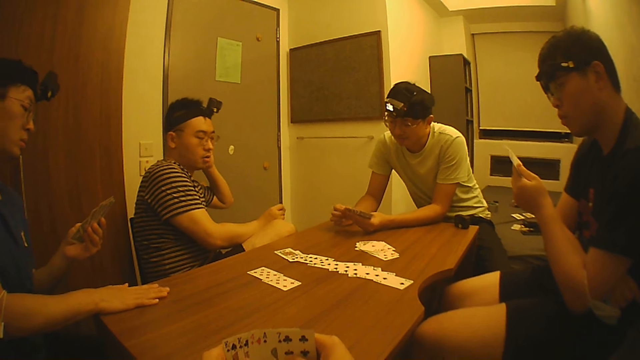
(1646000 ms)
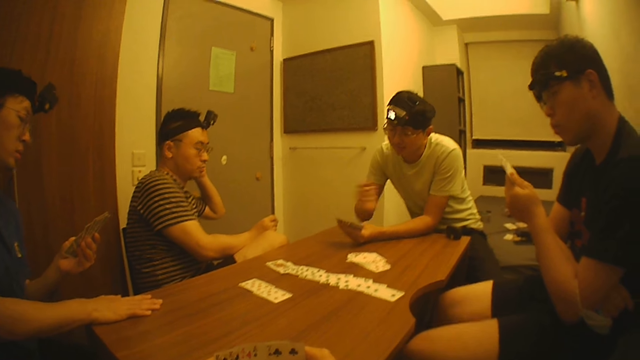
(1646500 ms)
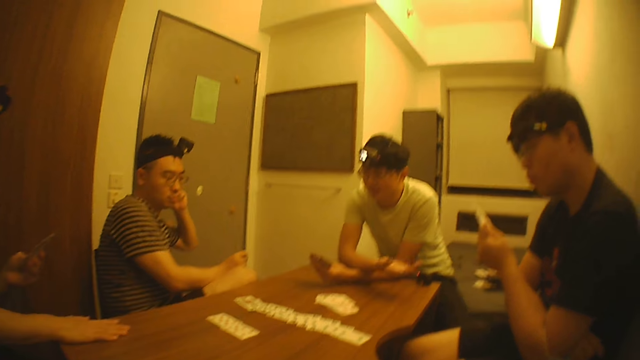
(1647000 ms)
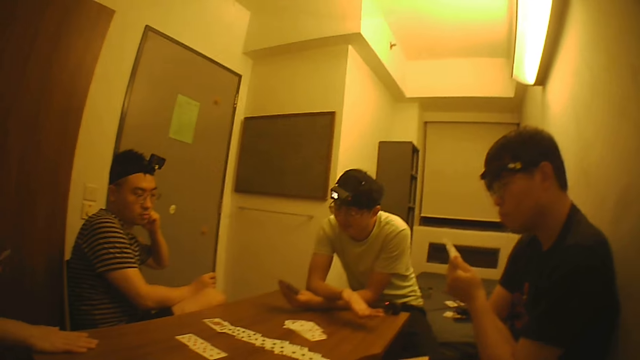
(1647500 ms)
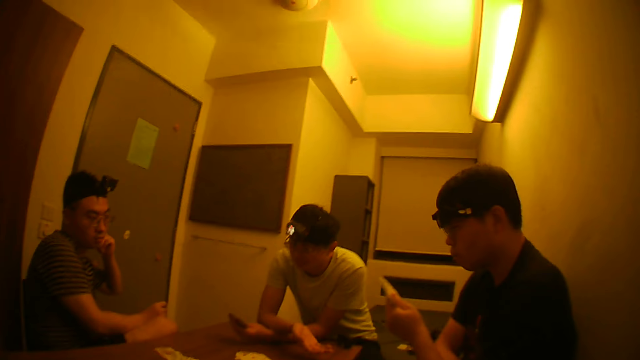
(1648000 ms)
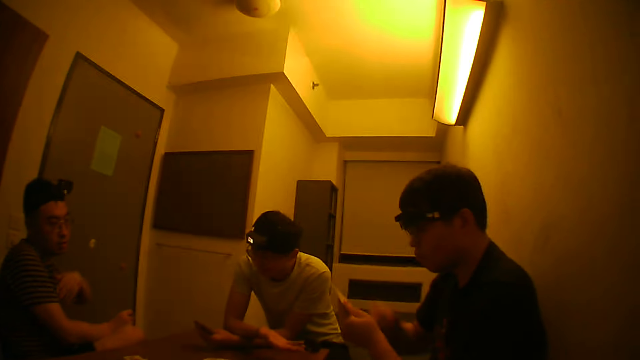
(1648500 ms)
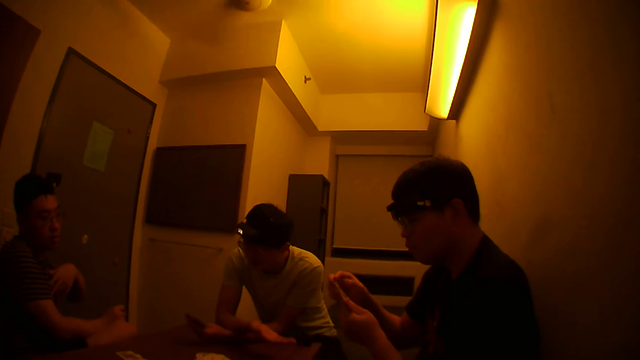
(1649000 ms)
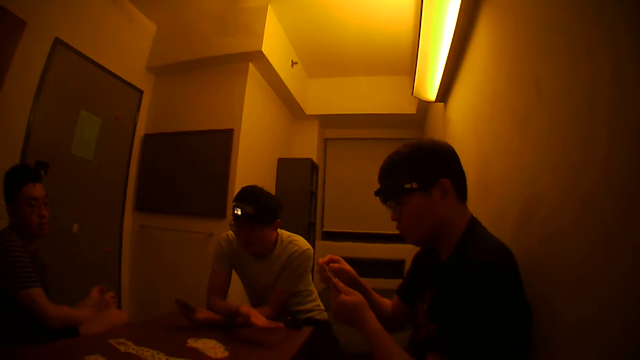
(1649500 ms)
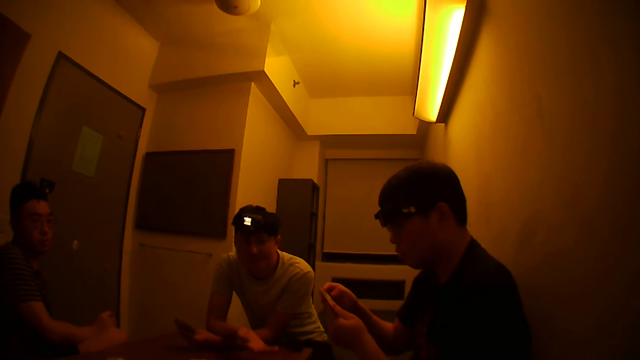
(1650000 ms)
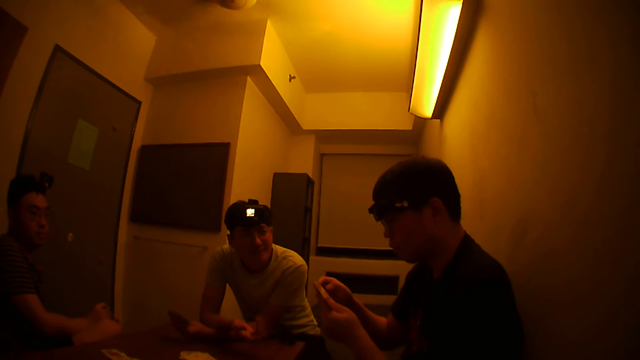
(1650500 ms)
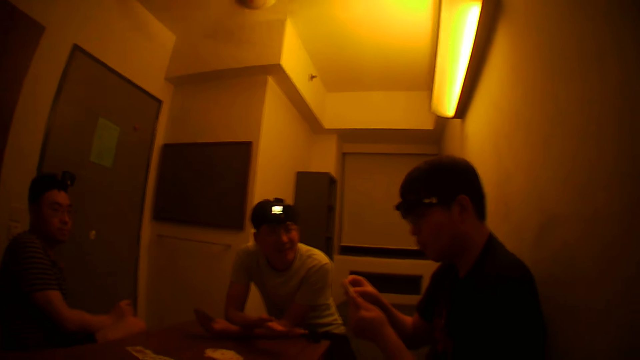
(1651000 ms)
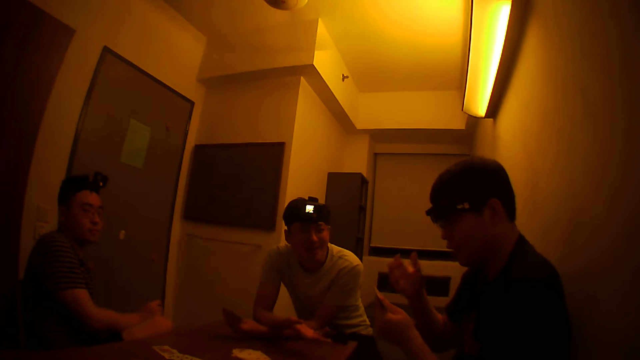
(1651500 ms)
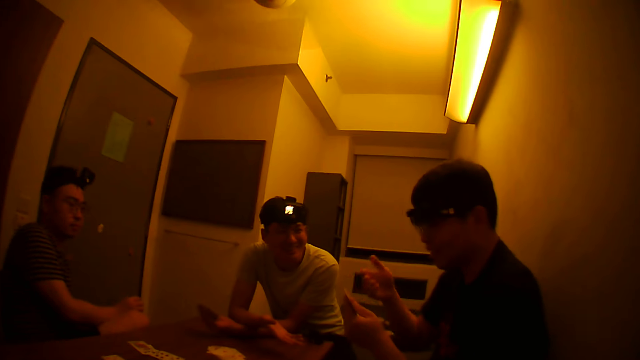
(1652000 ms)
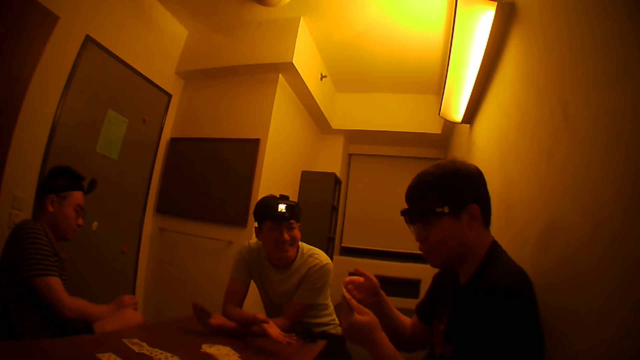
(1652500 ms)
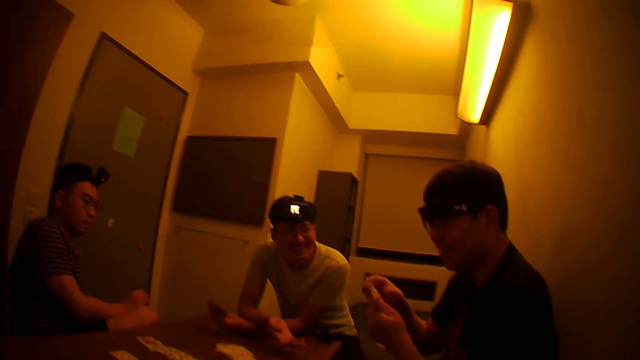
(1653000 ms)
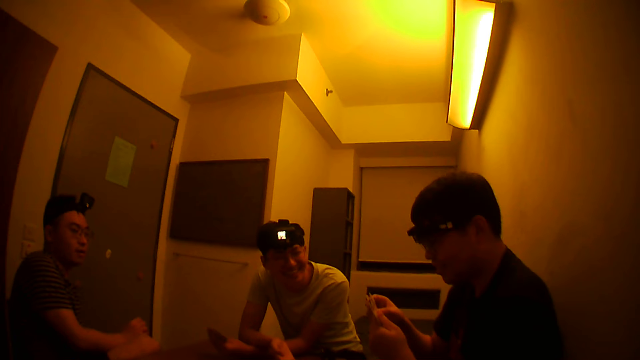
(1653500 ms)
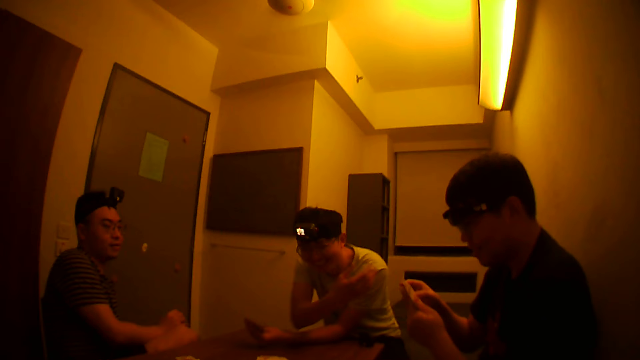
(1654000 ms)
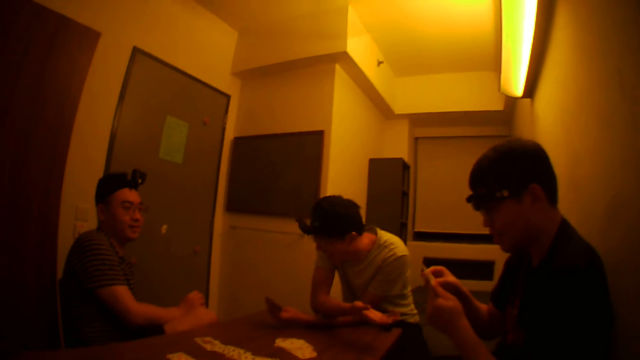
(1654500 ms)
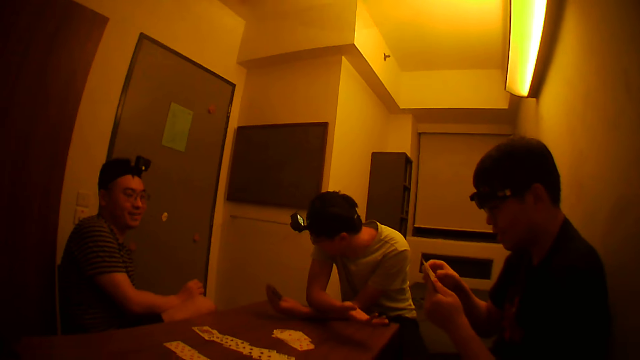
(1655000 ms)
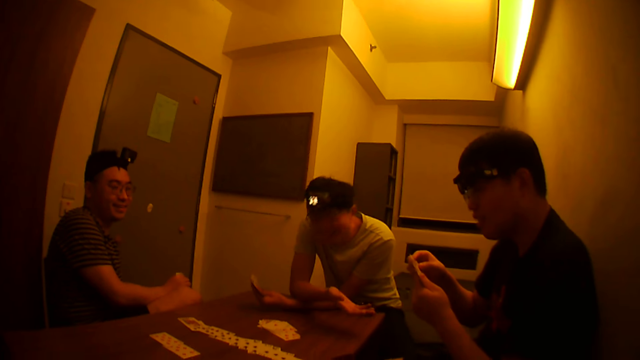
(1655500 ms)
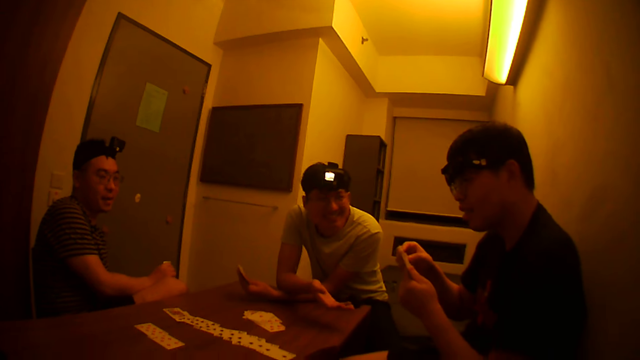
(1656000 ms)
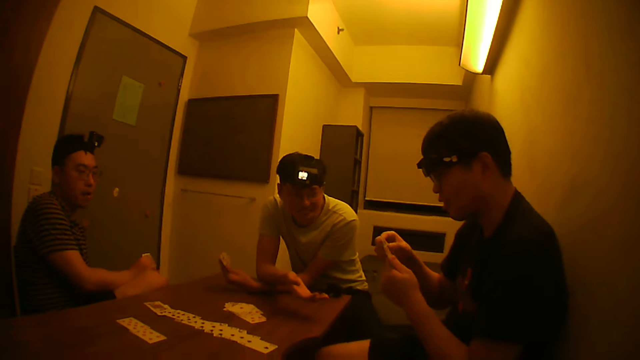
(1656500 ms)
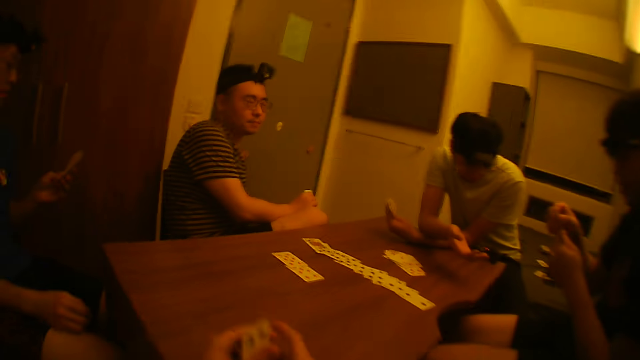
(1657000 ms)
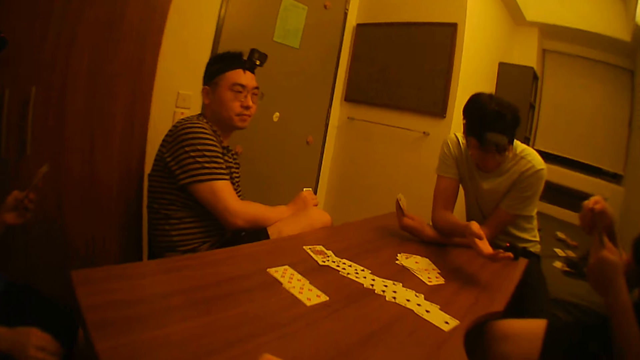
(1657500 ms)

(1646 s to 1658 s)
A man moves his hand. Another man picks a card. A man gestures with his right hand. The second man talks to the first man. The first man looks away.

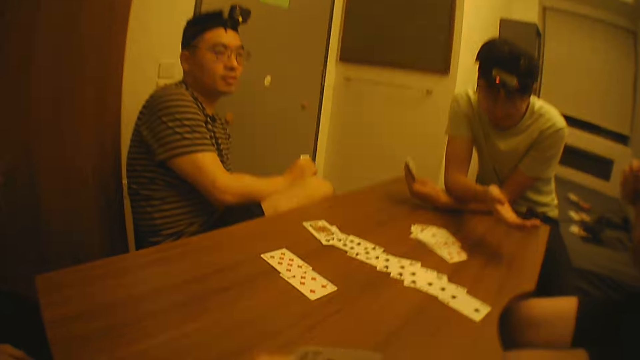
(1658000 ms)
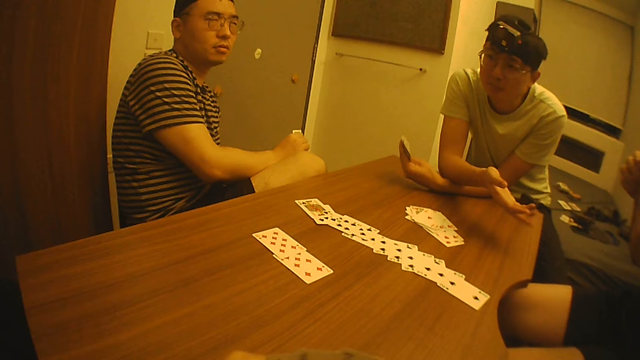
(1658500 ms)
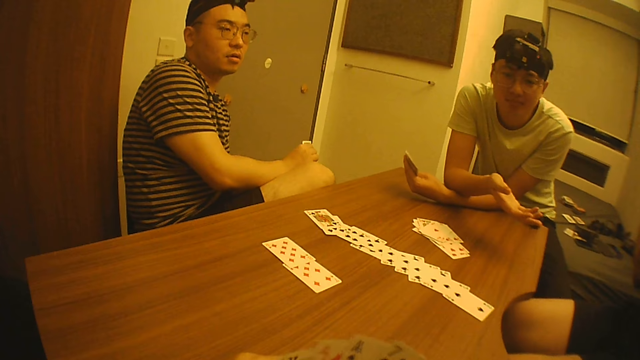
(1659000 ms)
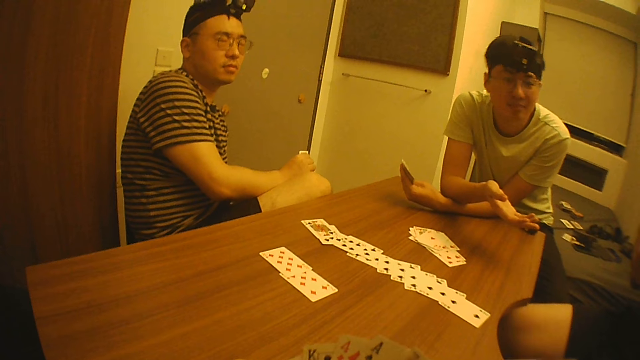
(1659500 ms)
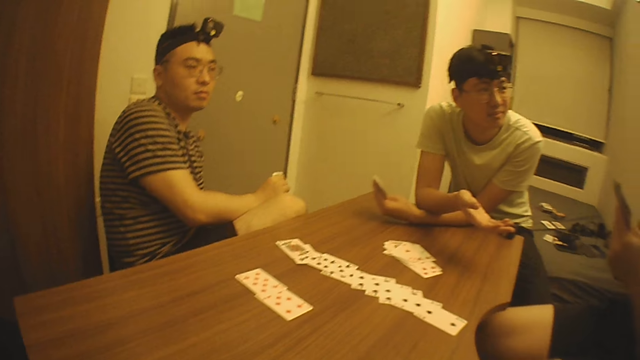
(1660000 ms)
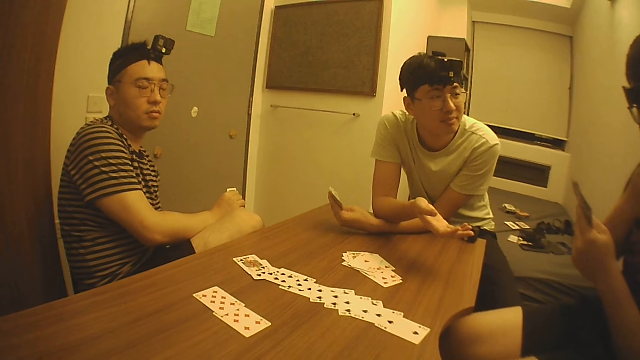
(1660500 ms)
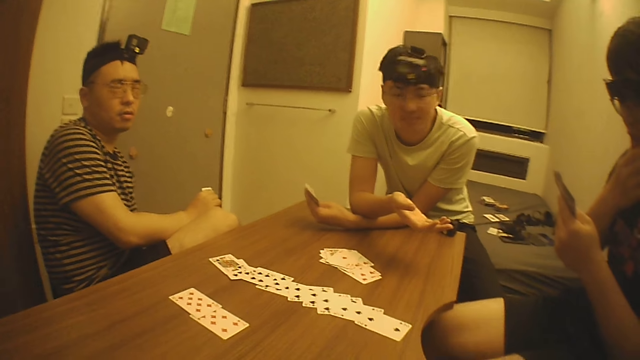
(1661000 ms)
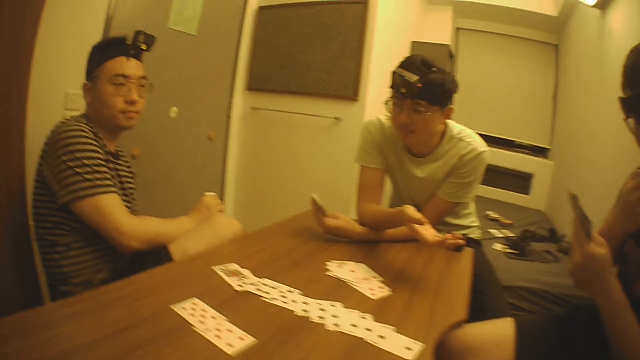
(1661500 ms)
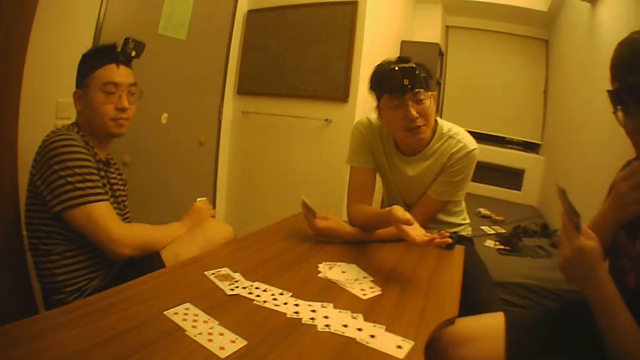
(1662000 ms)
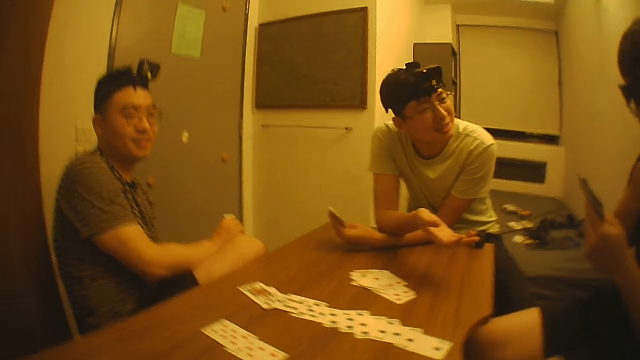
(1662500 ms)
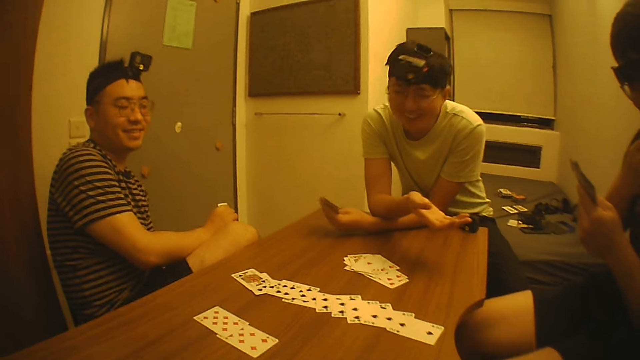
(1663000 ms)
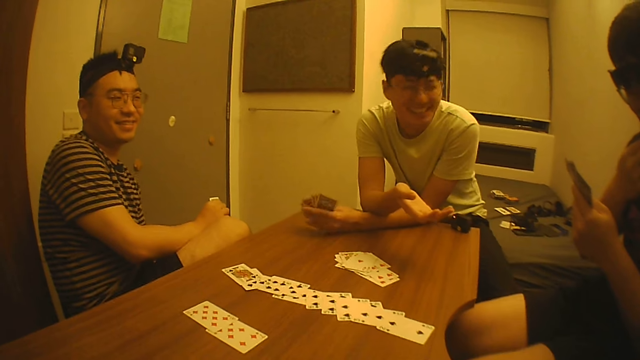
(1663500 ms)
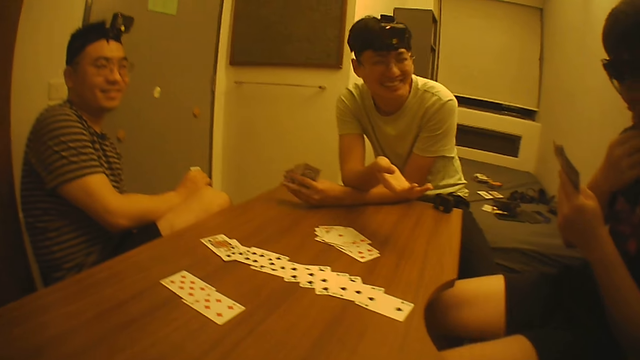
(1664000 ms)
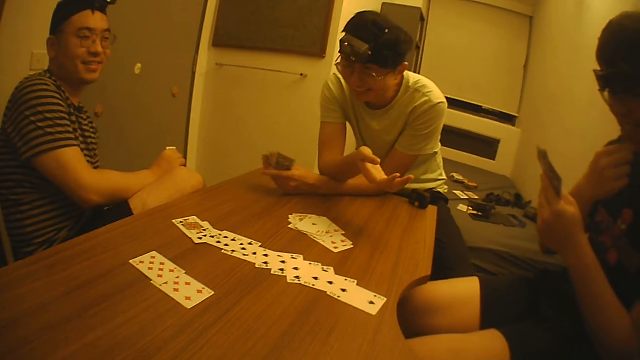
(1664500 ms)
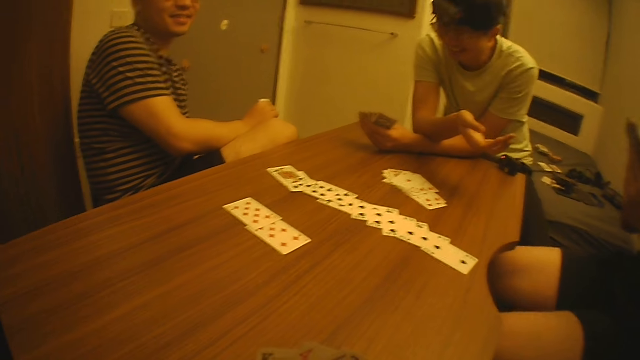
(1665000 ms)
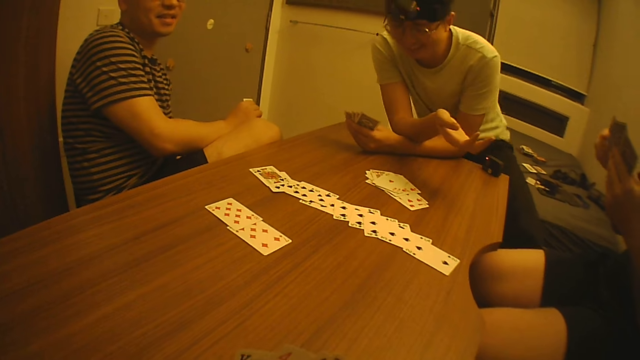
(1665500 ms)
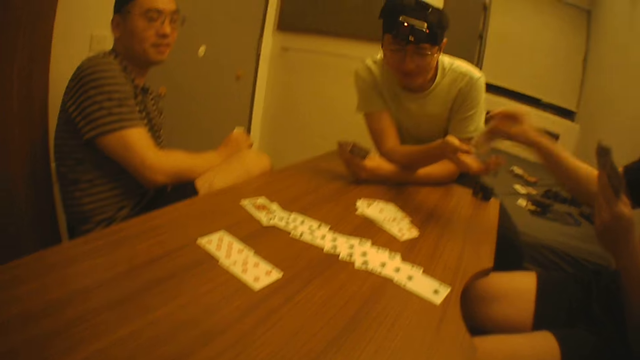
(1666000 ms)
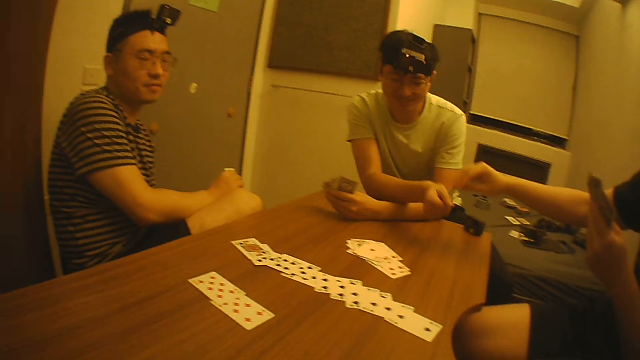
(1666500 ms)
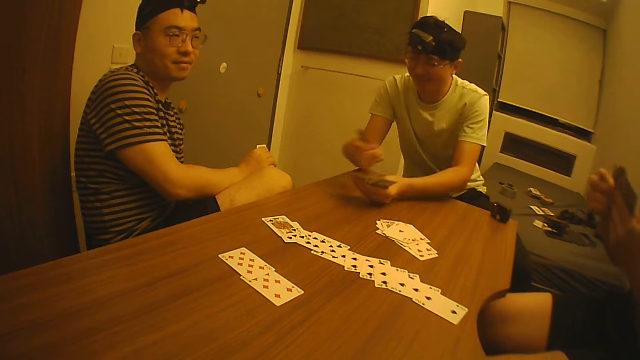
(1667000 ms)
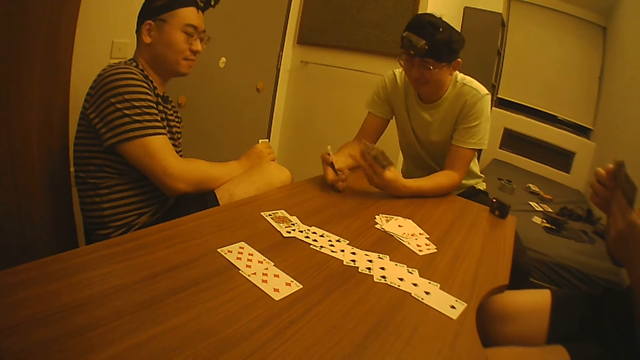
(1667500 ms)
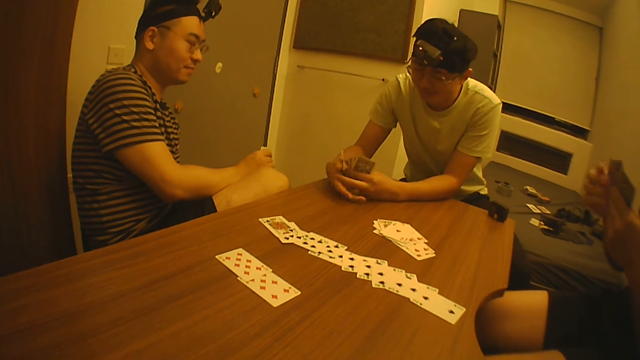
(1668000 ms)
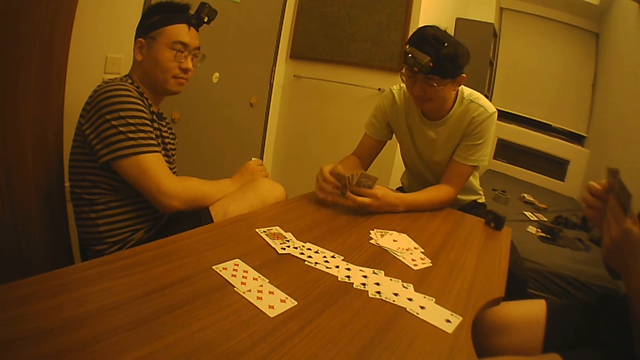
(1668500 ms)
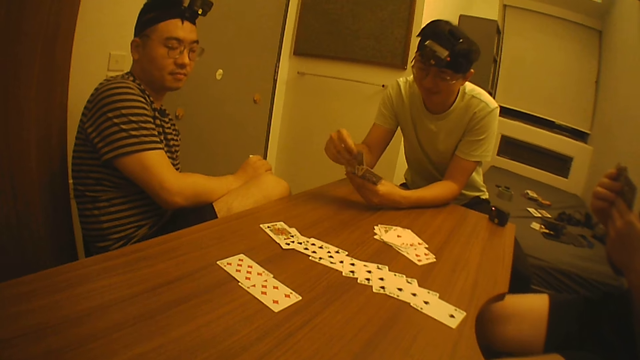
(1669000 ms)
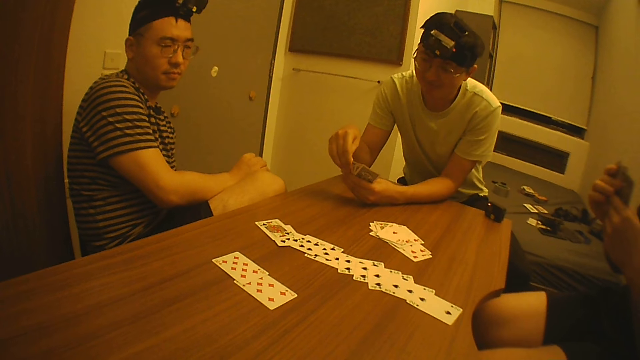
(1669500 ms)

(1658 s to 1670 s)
The camera wearer holds the cards. He moves his hand. He passes a card to a man with his right hand. The man arranges his cards with his hands.
